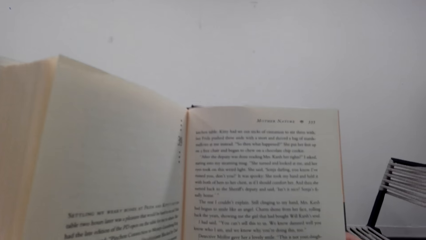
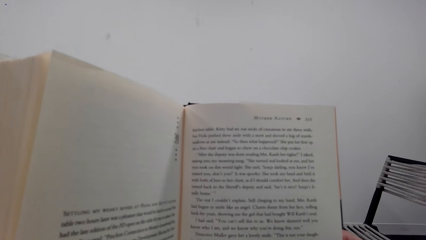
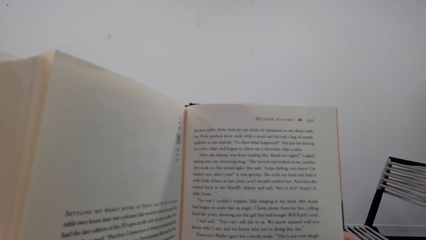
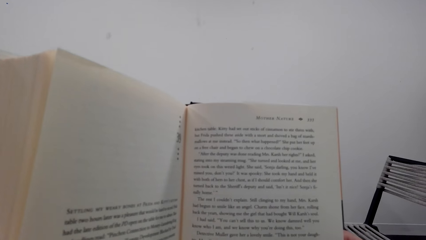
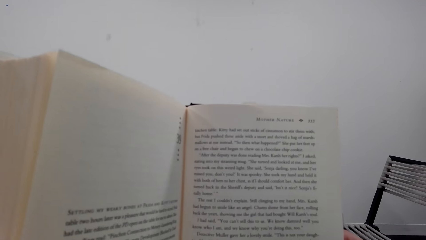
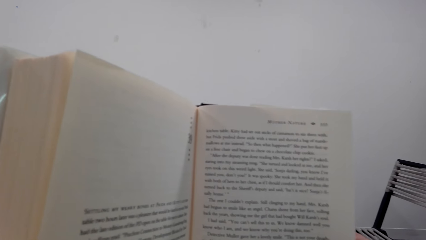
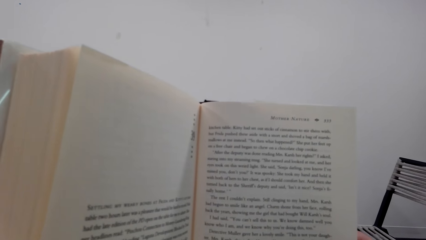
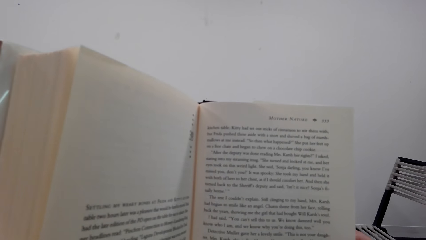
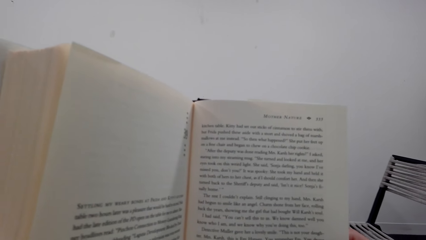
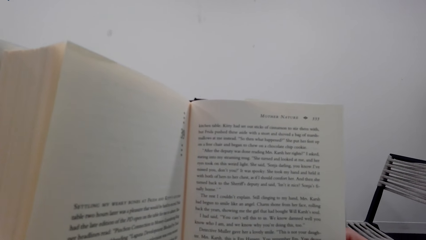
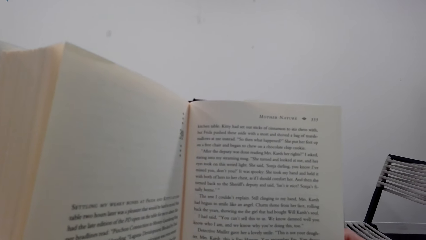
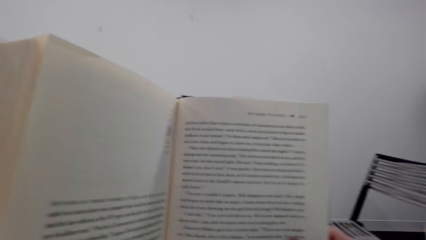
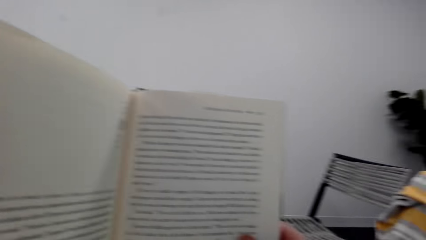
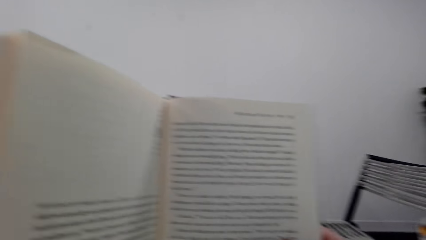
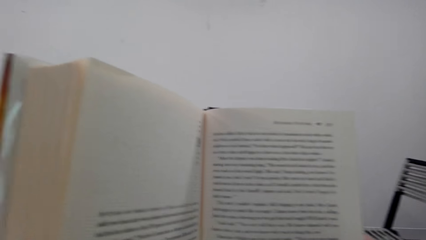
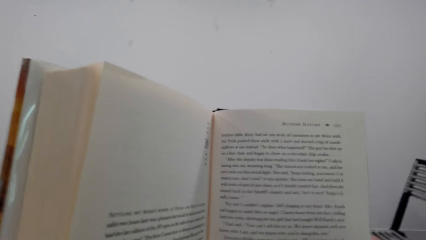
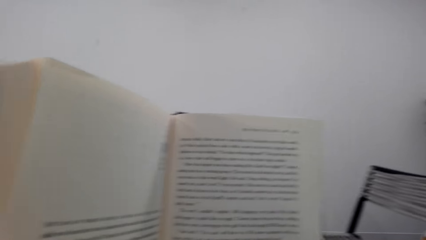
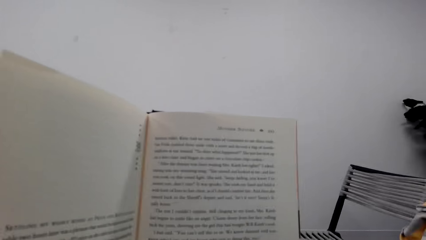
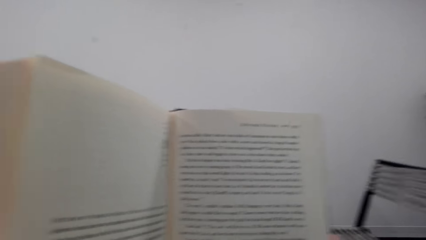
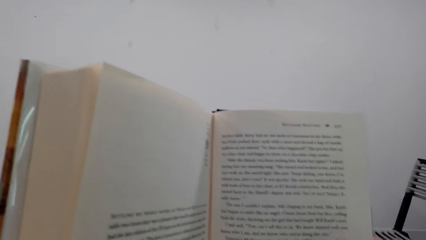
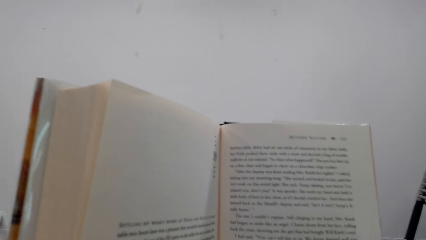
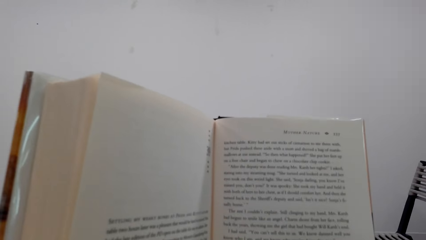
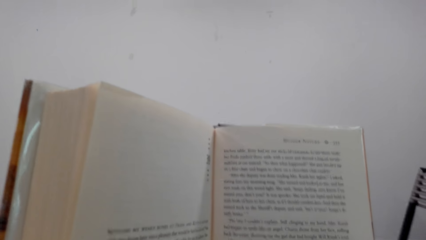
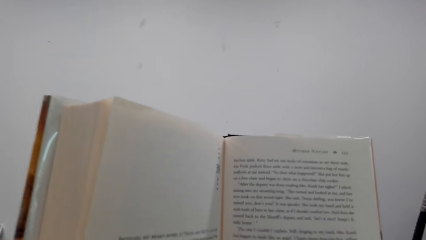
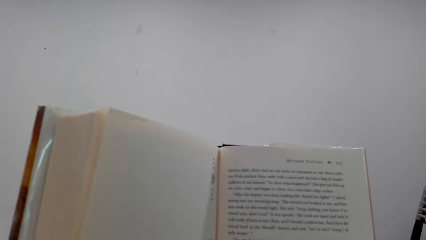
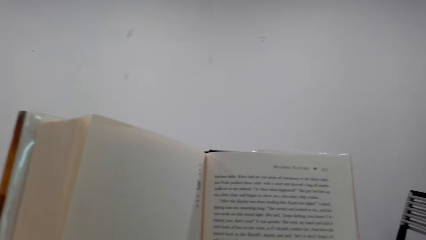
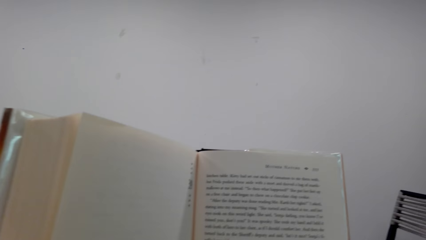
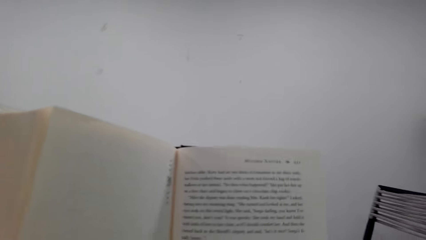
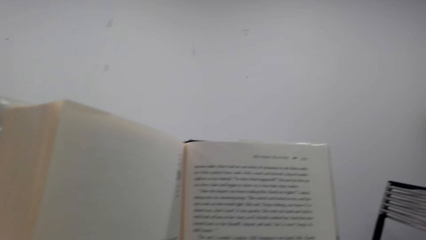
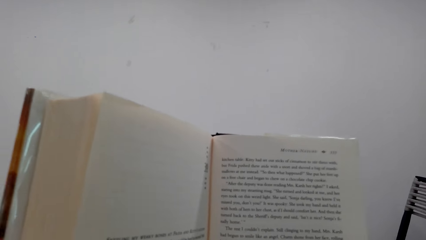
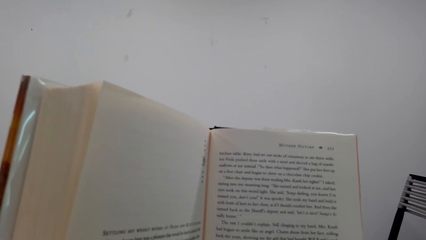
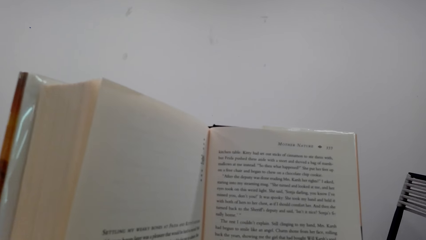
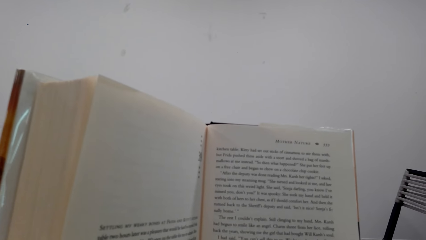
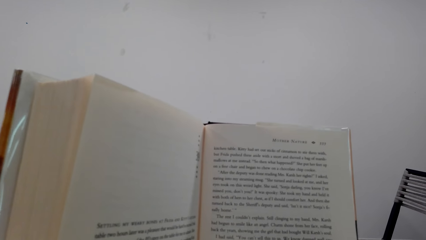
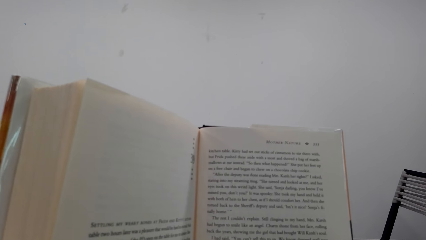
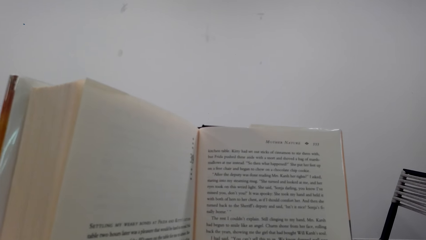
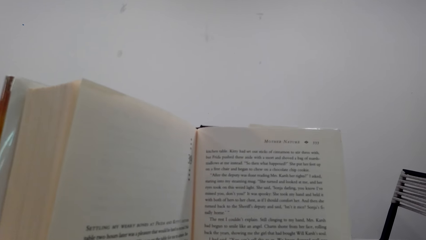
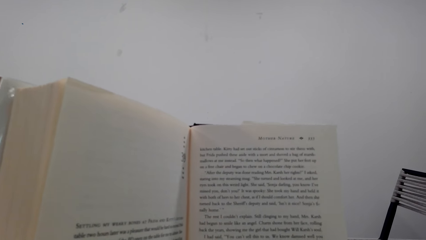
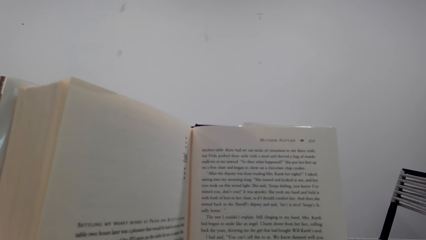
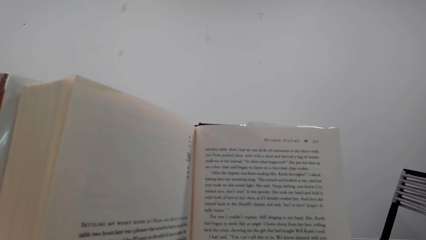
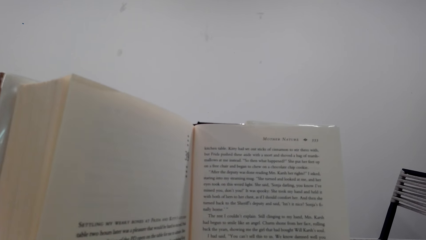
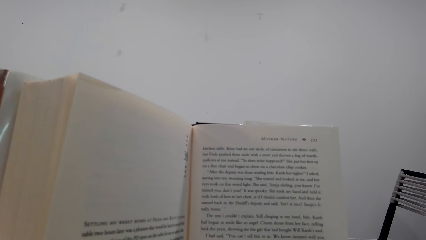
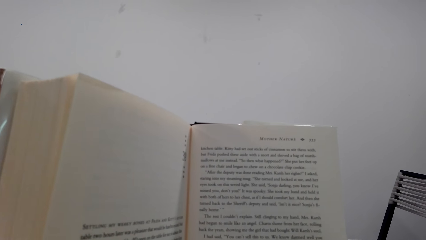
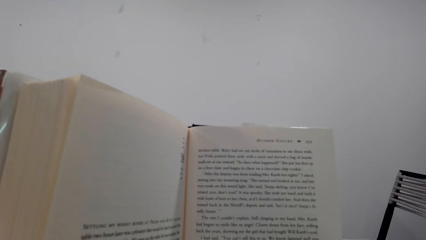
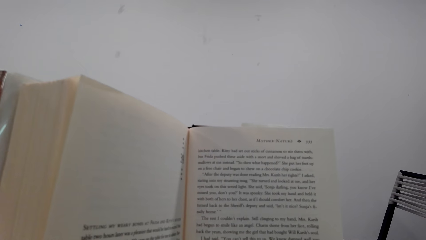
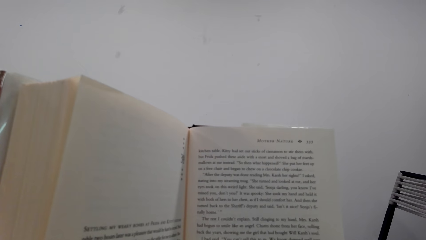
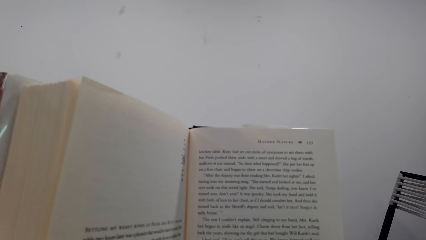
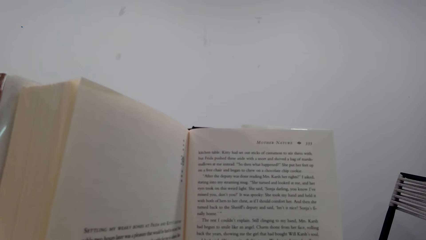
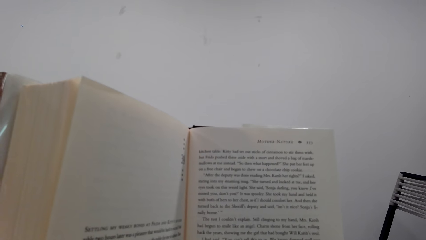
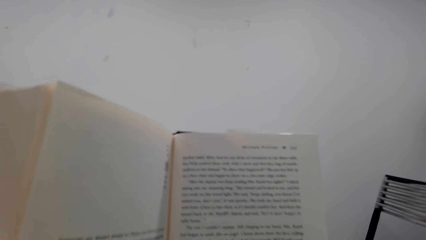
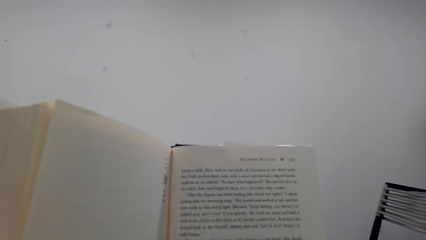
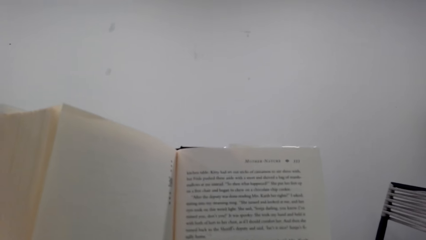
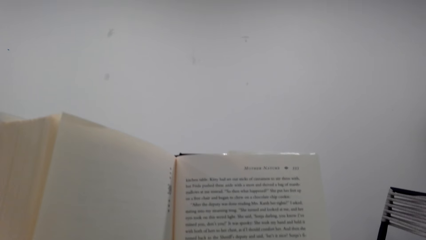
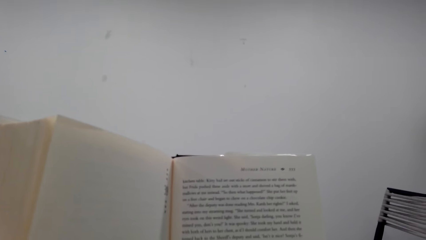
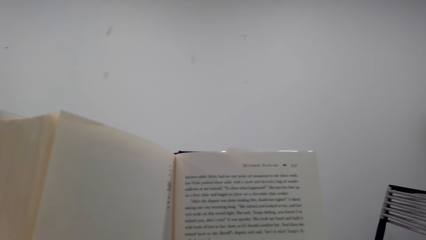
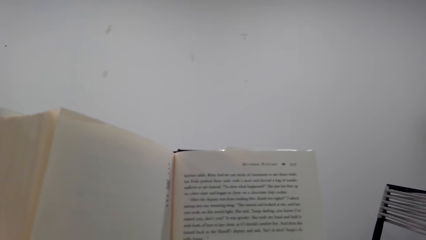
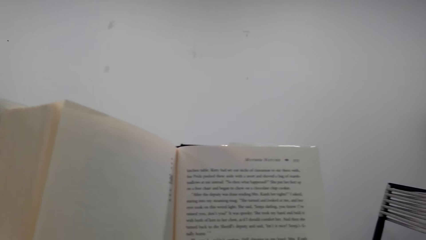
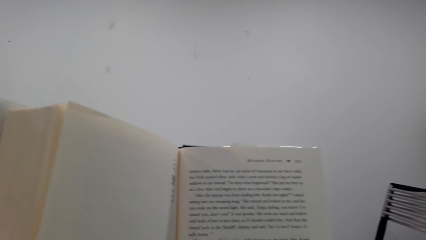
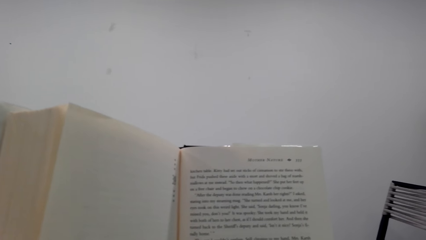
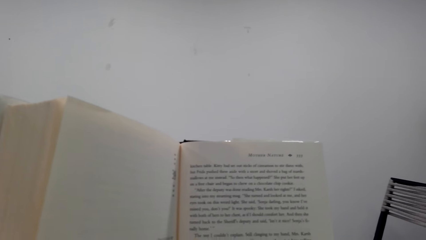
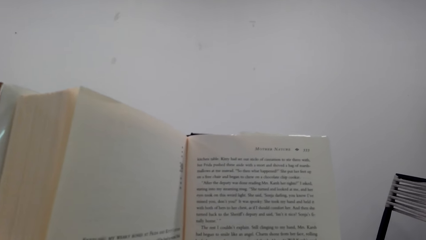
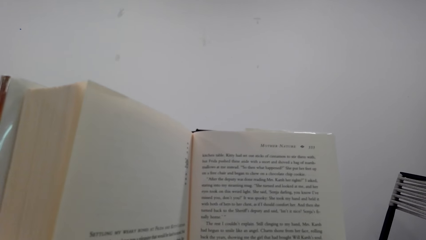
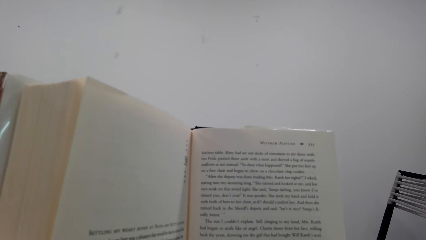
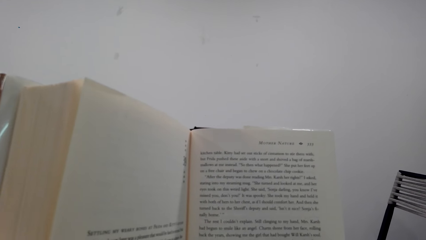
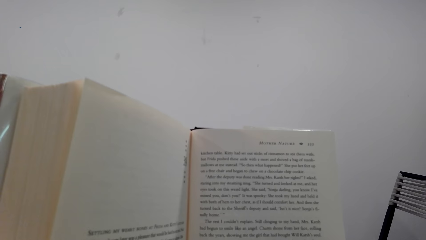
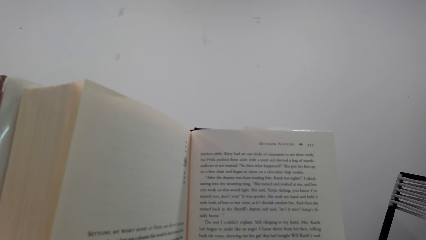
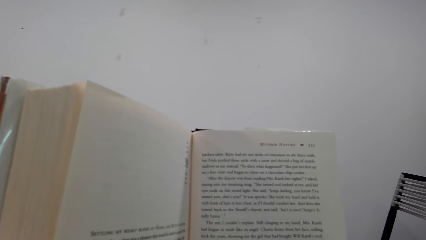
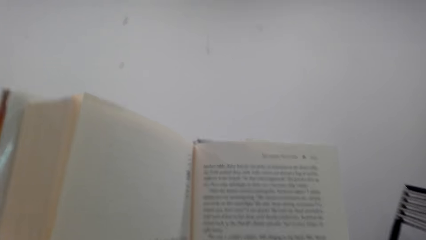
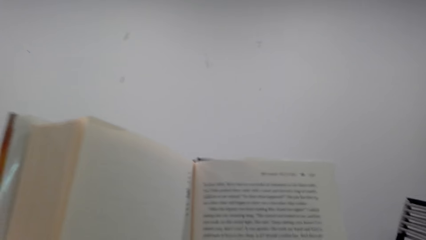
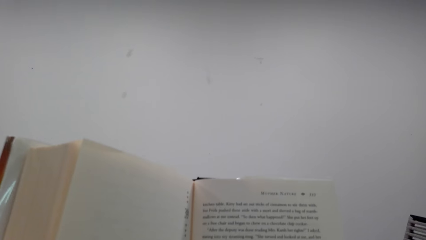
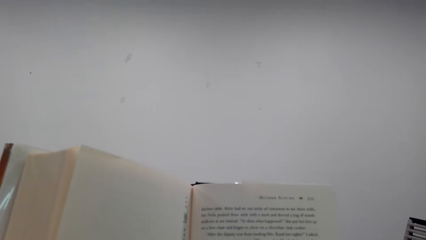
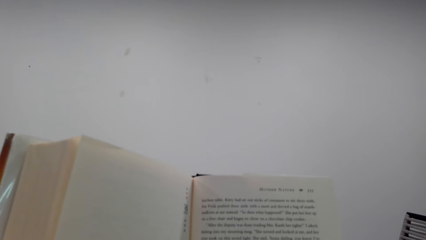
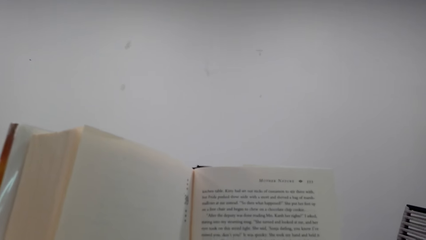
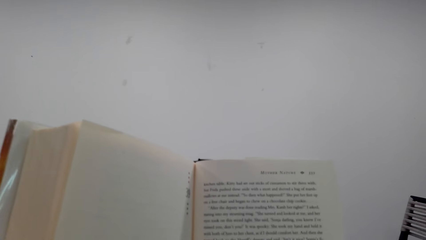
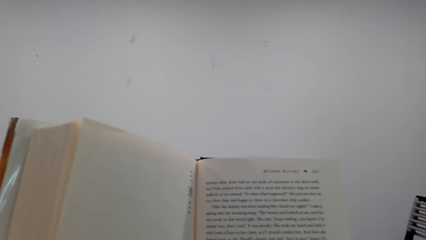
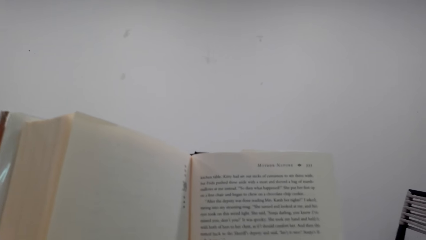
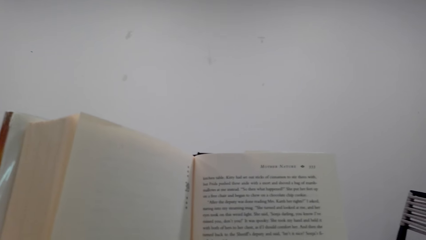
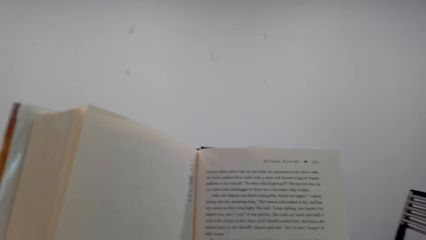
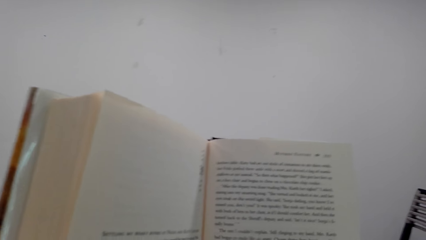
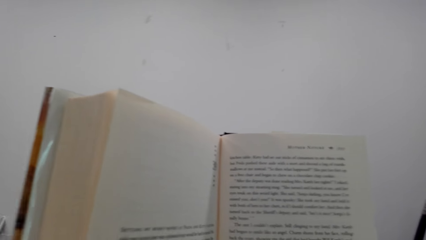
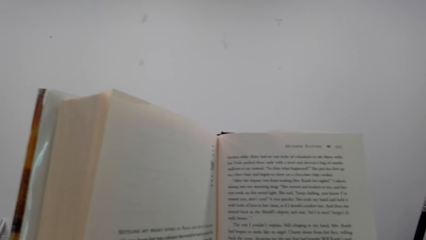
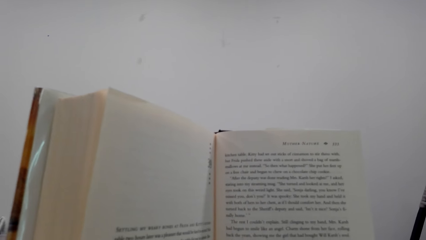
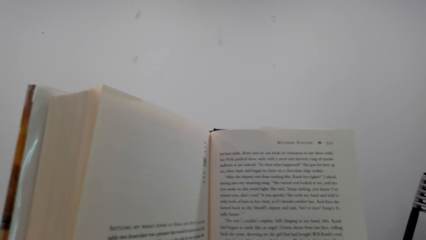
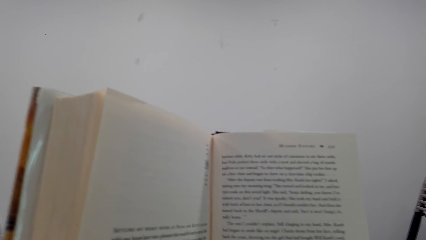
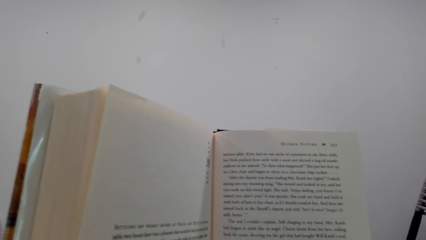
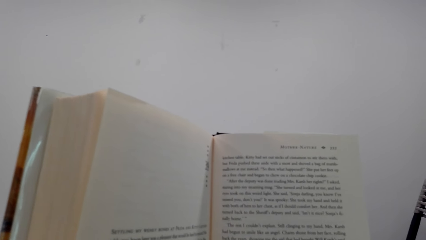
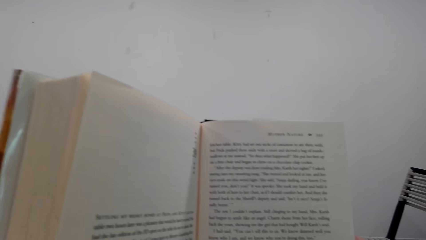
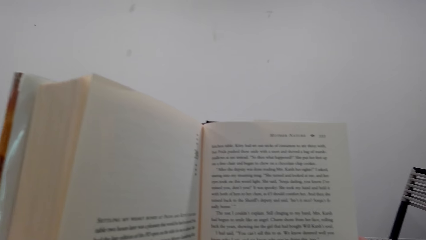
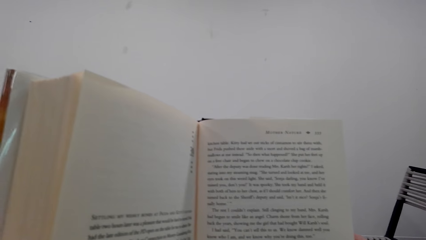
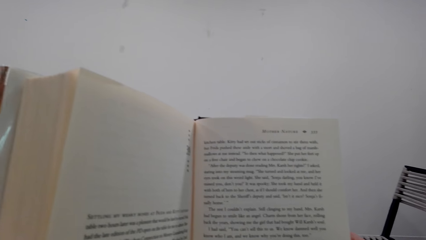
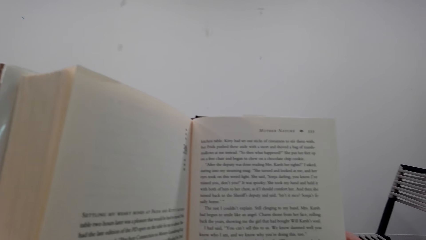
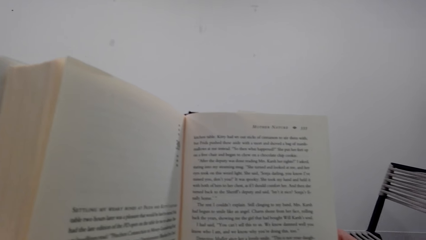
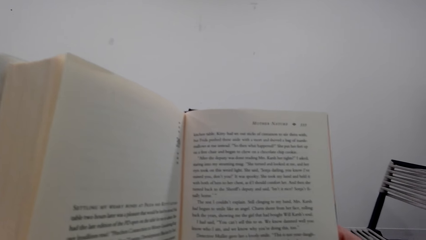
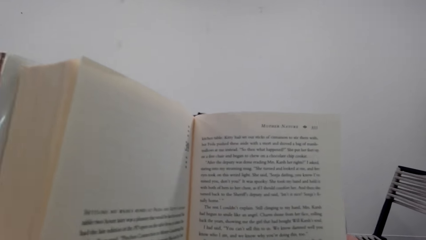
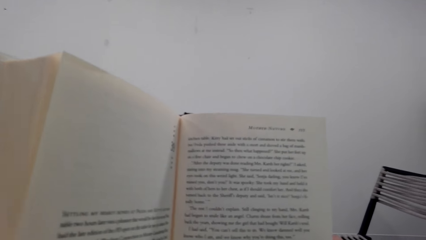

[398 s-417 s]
The camera wearer reads a book. They interact with a man. They read the book.
